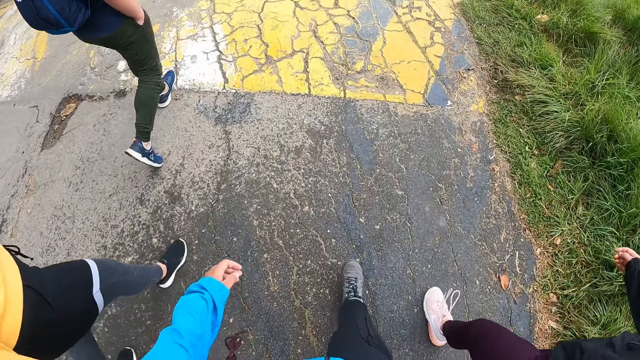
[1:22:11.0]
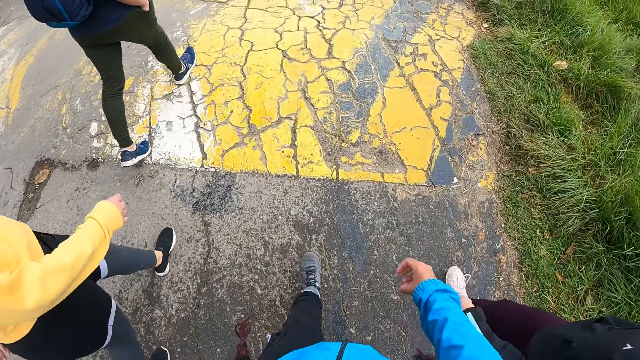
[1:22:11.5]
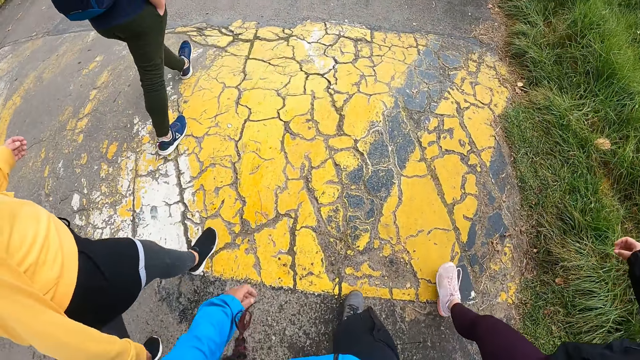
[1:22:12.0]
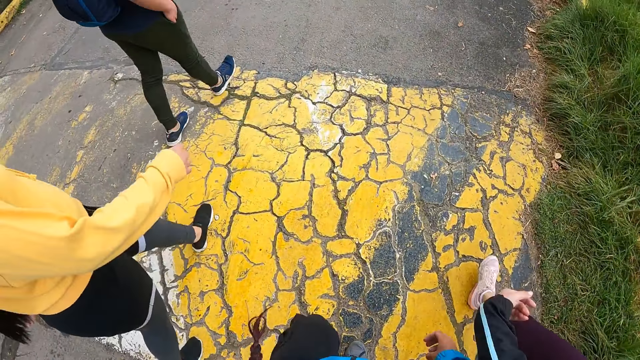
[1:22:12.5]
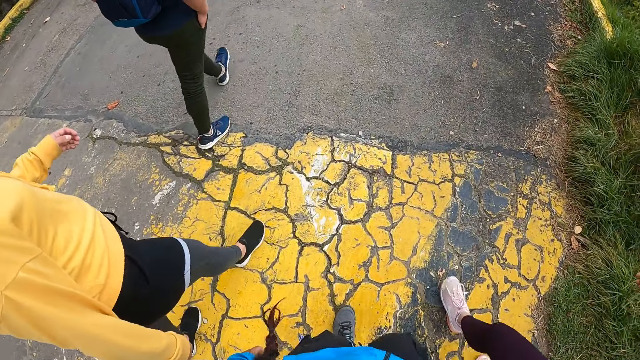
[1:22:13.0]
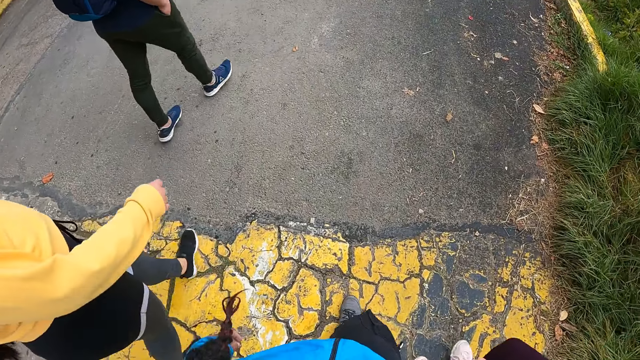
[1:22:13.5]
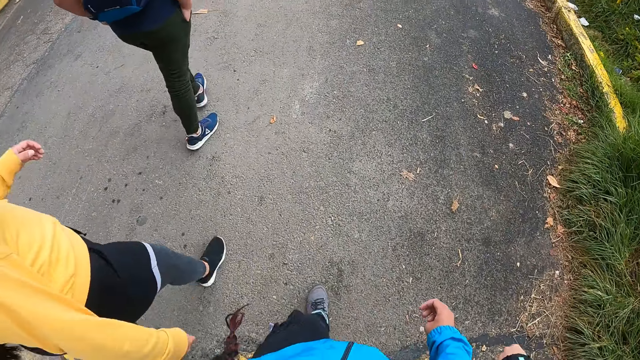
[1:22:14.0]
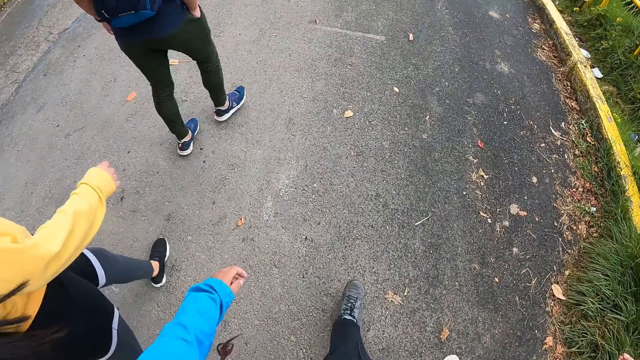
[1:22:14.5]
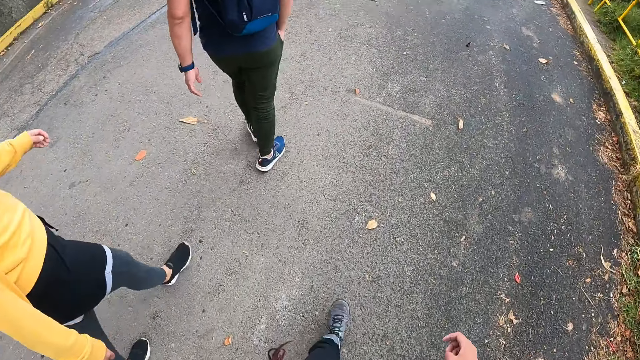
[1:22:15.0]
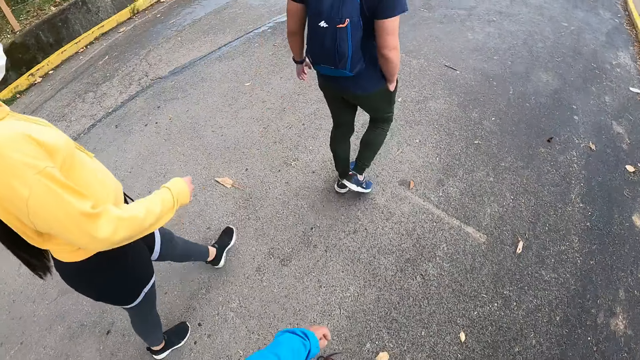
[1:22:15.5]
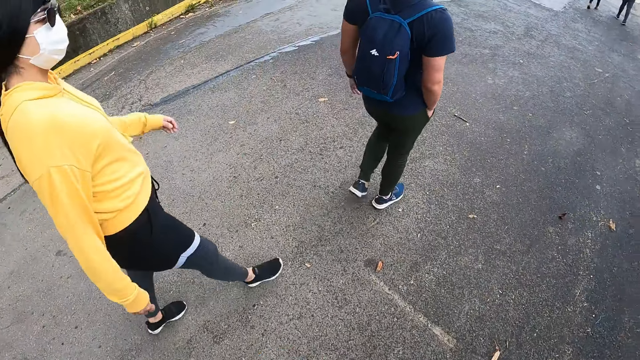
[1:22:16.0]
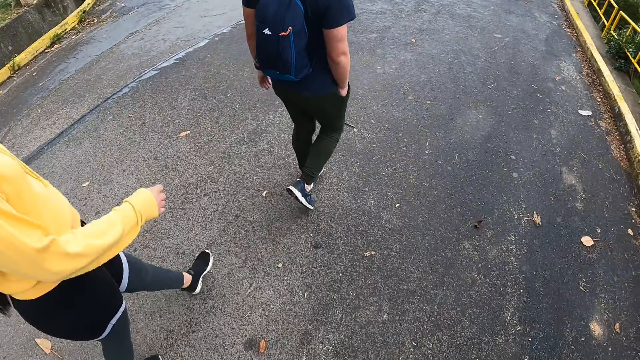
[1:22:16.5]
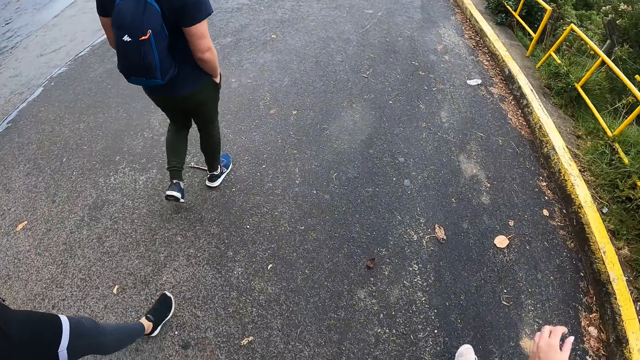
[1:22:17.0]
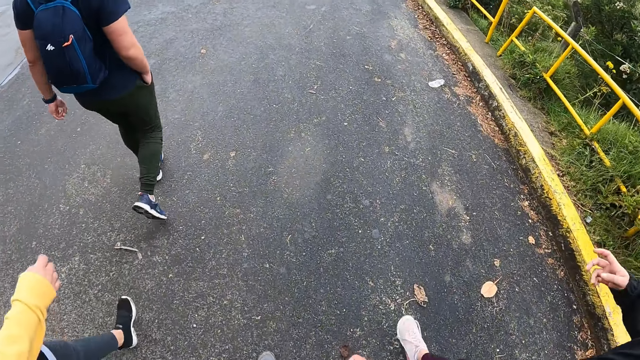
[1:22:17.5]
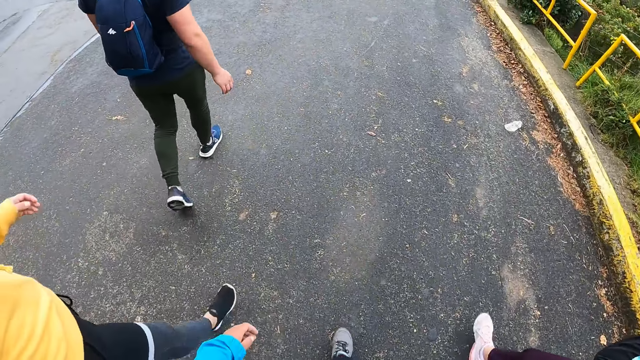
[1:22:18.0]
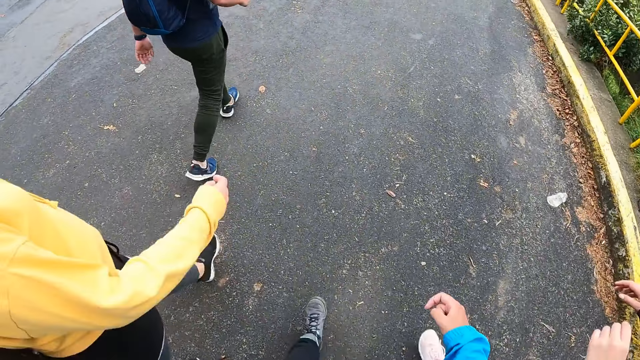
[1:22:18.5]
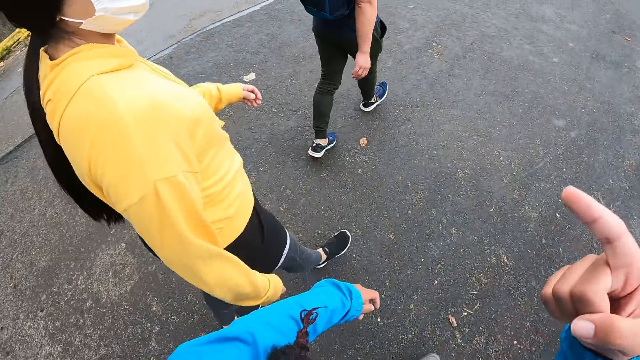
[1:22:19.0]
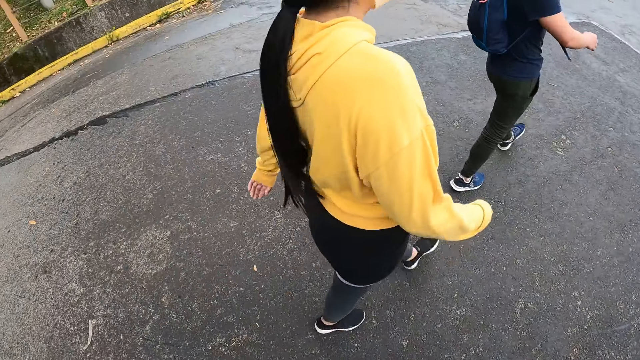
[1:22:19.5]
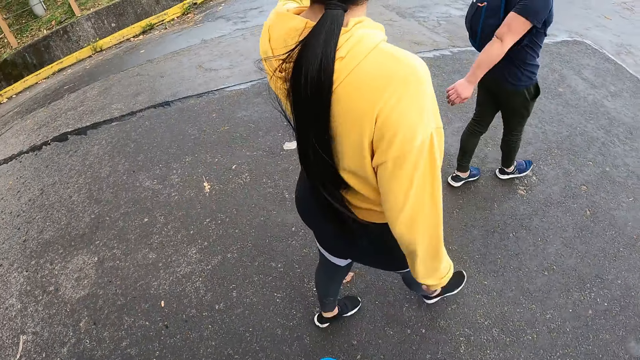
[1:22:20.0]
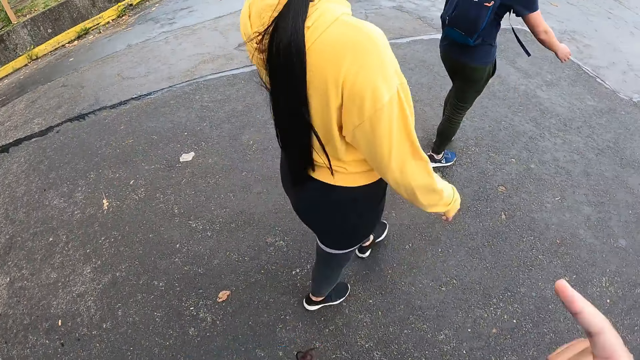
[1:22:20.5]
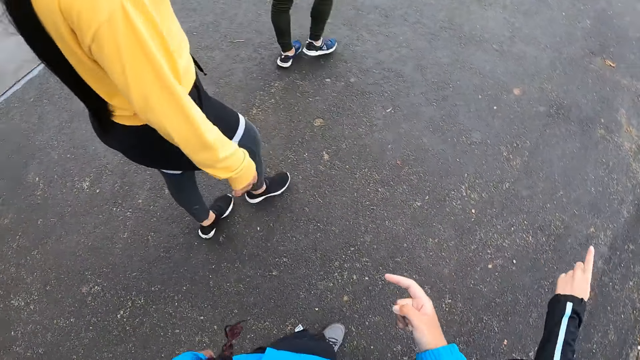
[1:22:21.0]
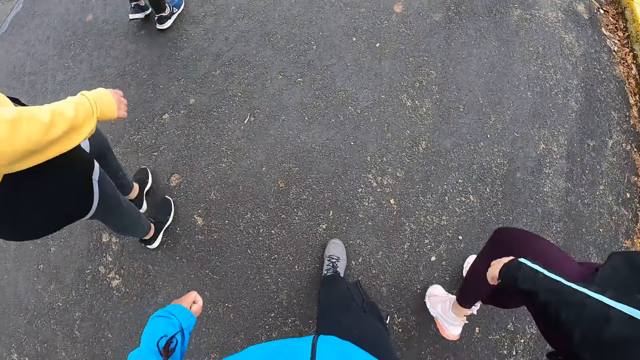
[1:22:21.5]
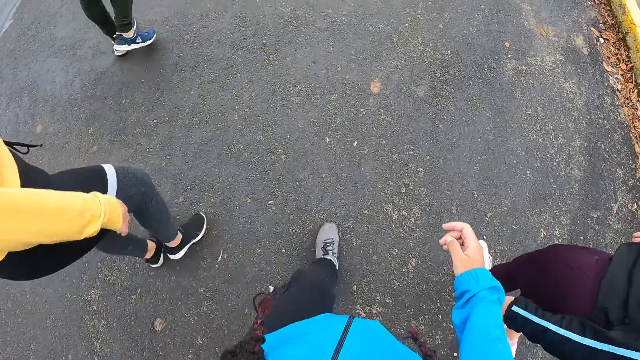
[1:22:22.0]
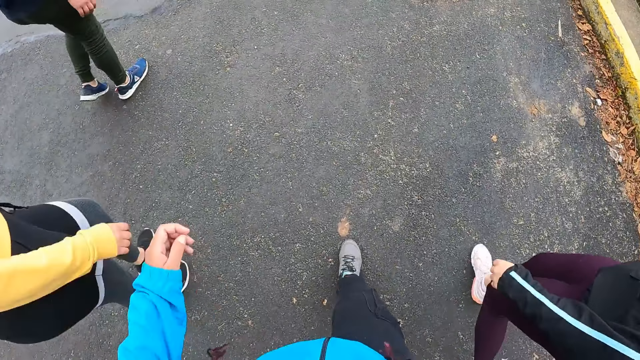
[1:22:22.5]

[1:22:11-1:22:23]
The man removes his right hand from his right pocket. The camera wearer points to a flower with his right hand.

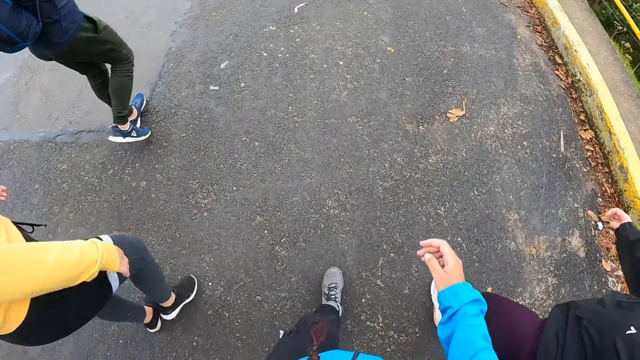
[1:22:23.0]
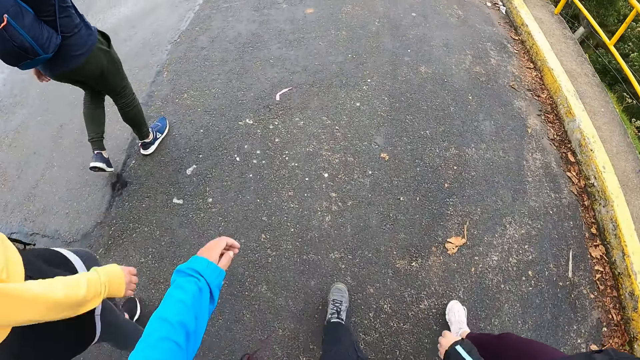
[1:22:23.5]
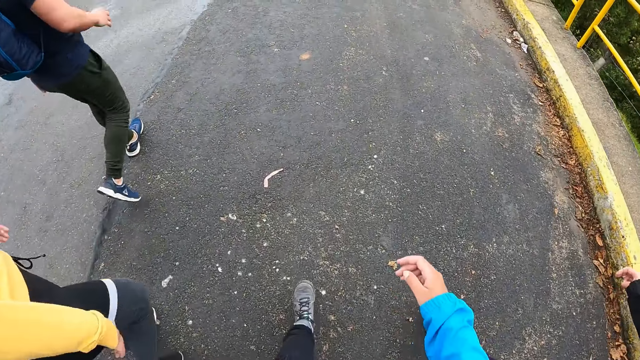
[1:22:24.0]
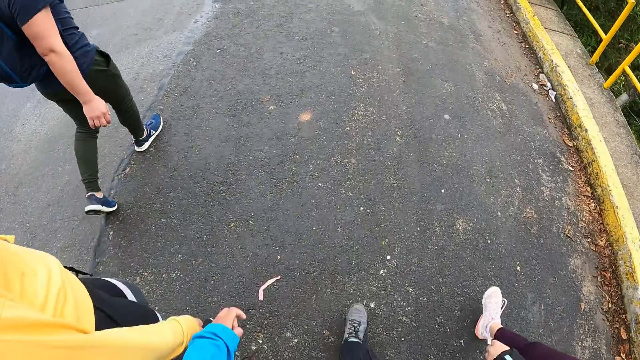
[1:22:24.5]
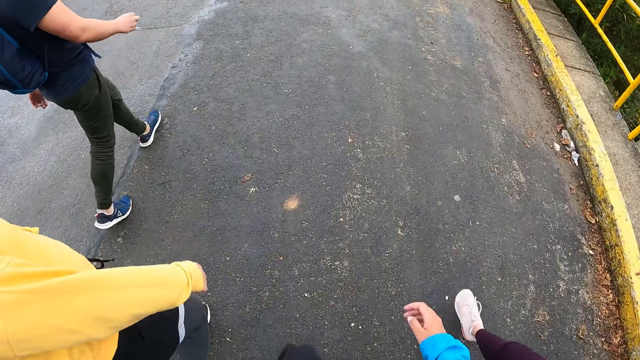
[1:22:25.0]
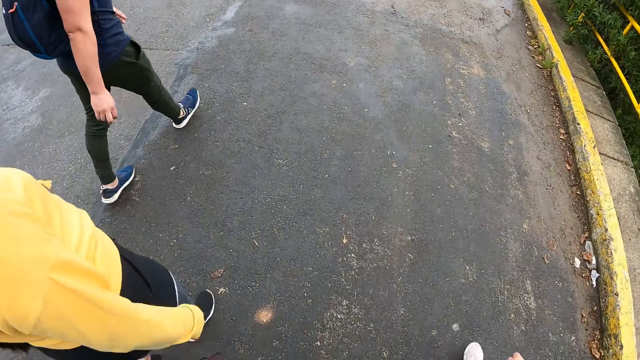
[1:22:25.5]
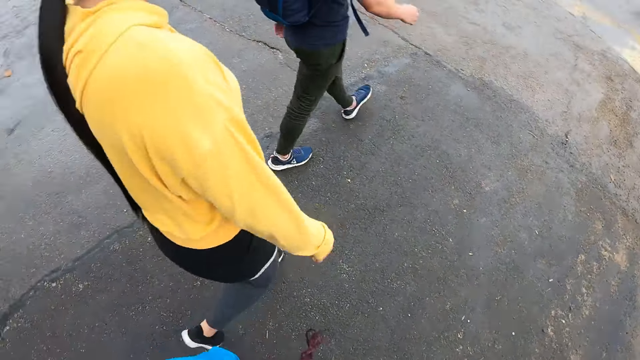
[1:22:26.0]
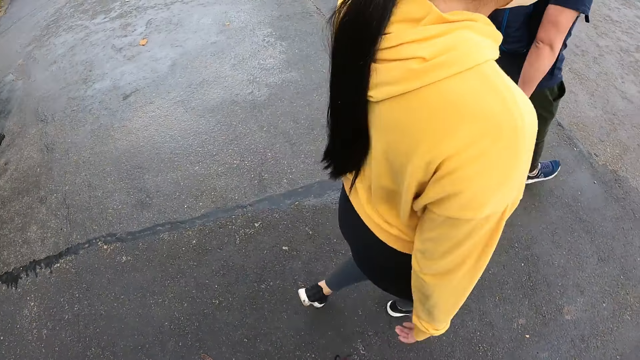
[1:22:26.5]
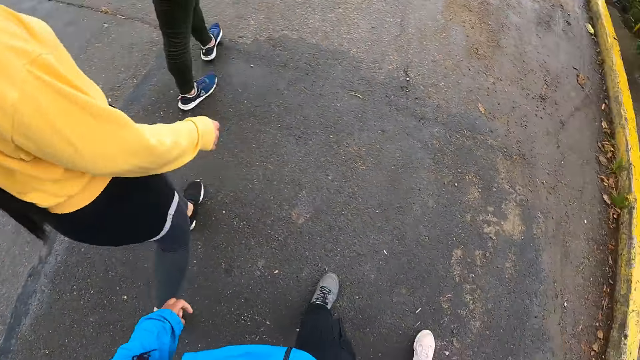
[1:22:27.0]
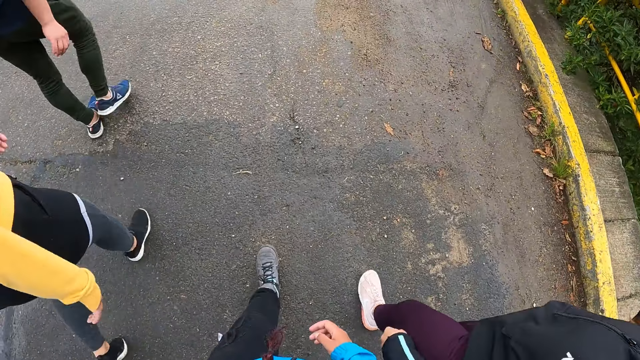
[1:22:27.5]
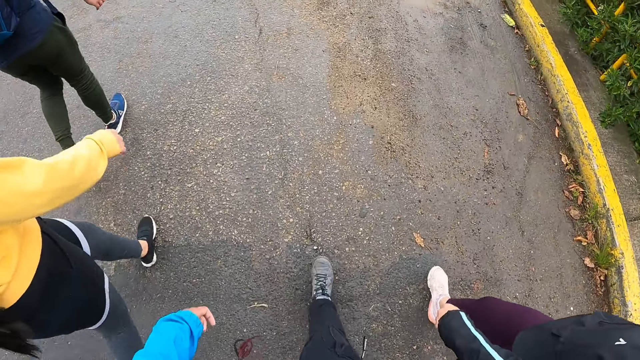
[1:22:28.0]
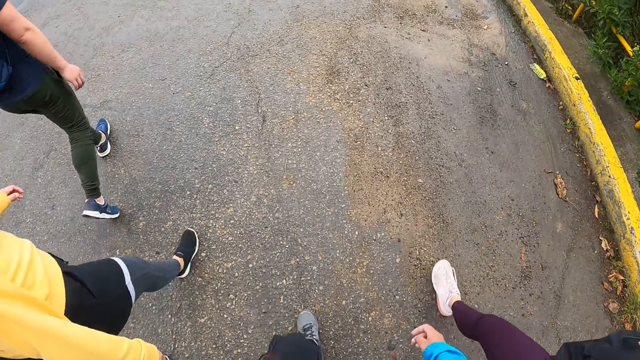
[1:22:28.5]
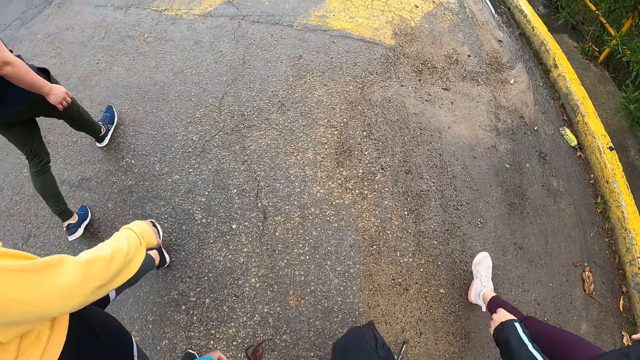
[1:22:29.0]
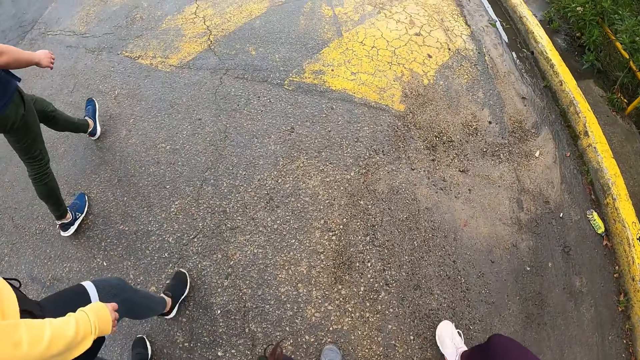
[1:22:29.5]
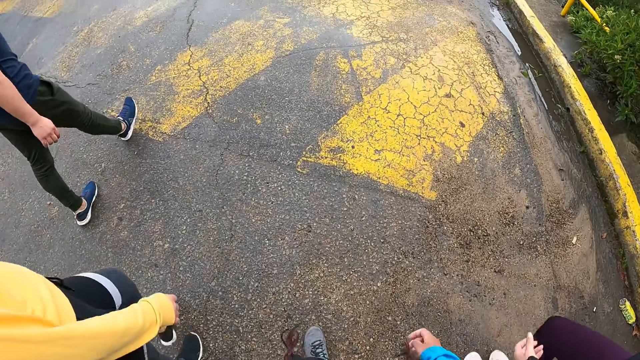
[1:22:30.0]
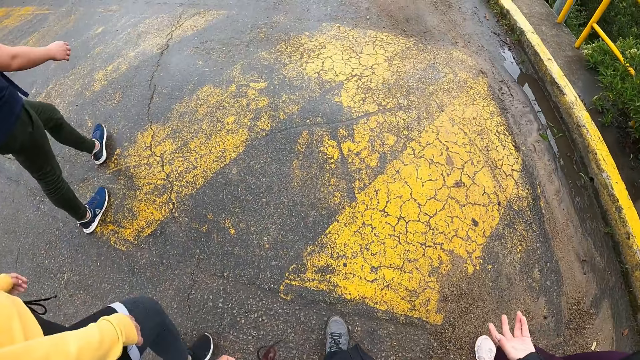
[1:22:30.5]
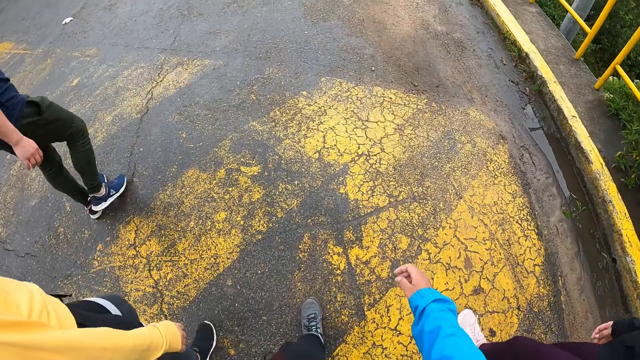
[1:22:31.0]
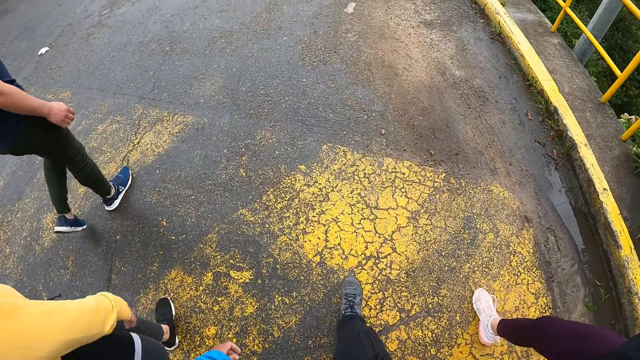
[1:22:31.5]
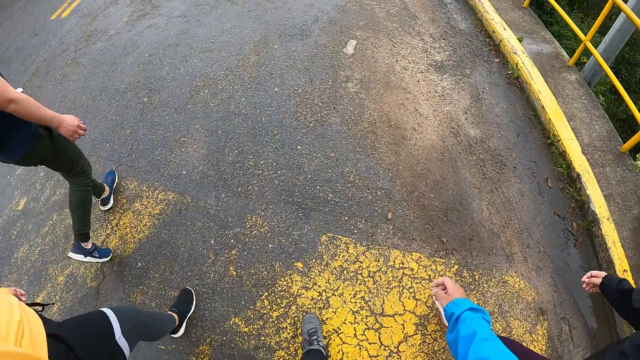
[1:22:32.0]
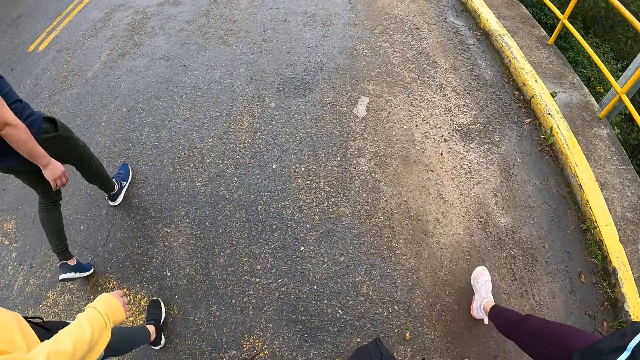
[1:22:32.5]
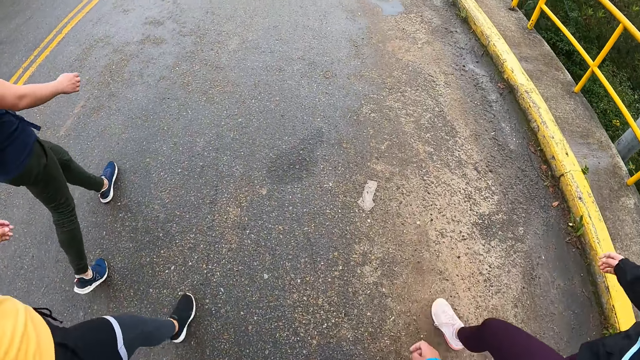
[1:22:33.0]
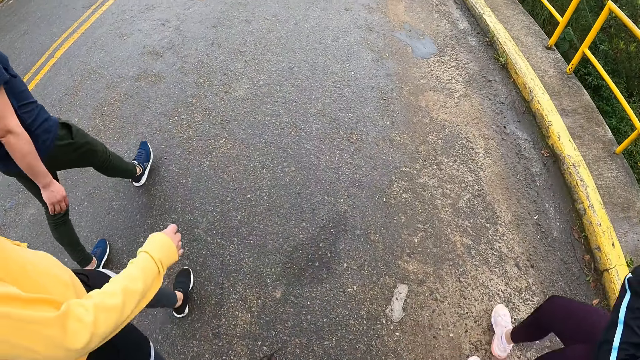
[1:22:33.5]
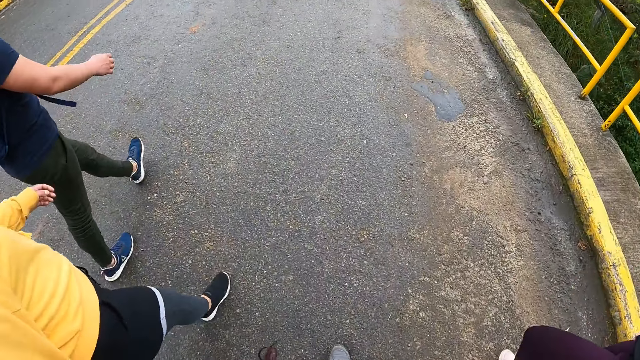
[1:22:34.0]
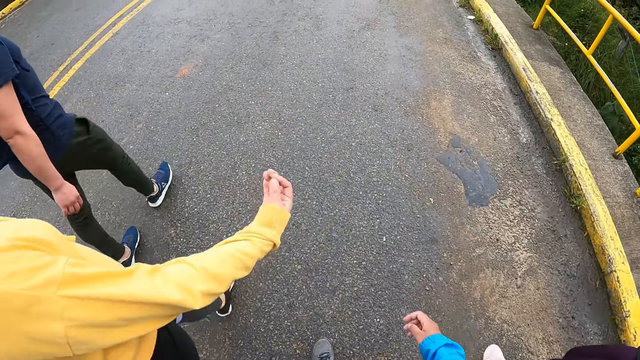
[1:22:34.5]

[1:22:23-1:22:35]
The camera wearer looks at a person.
